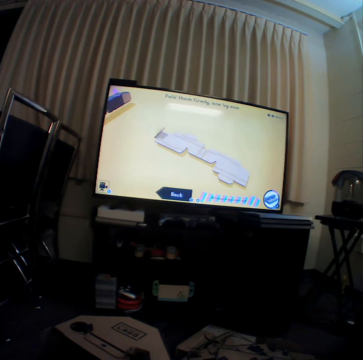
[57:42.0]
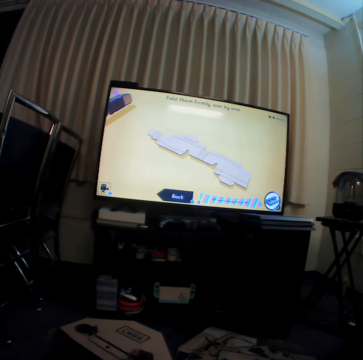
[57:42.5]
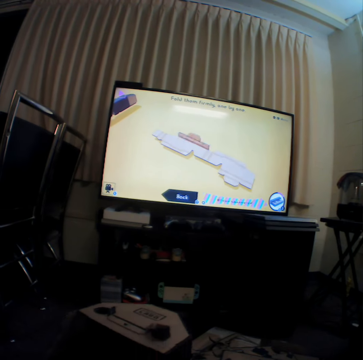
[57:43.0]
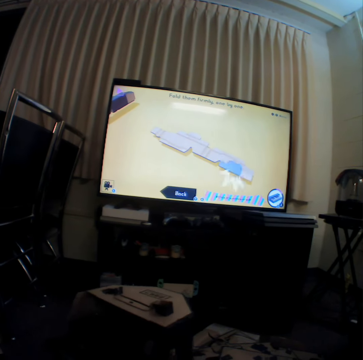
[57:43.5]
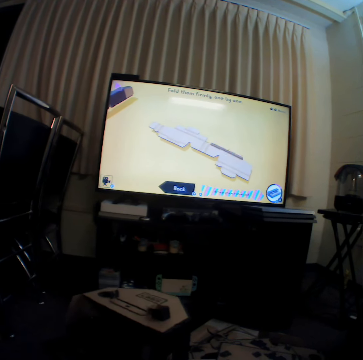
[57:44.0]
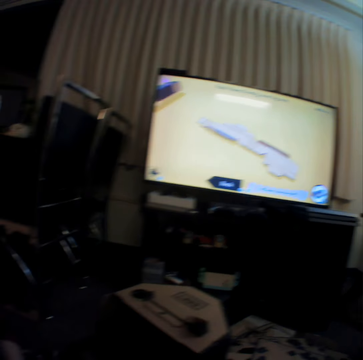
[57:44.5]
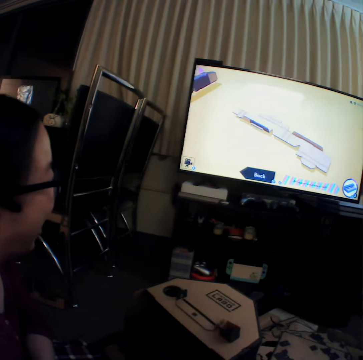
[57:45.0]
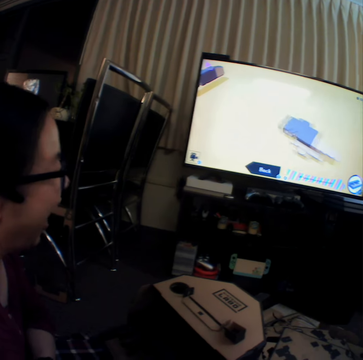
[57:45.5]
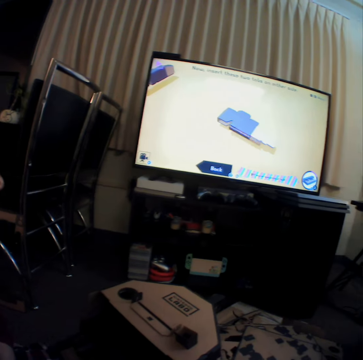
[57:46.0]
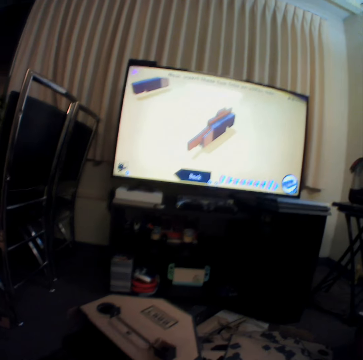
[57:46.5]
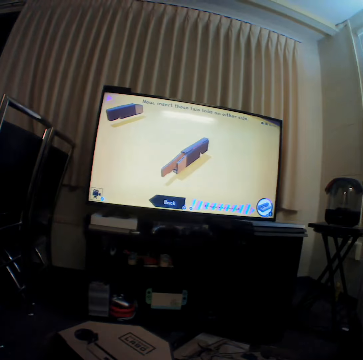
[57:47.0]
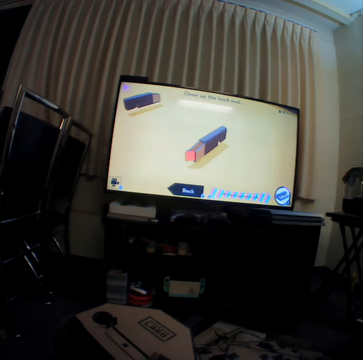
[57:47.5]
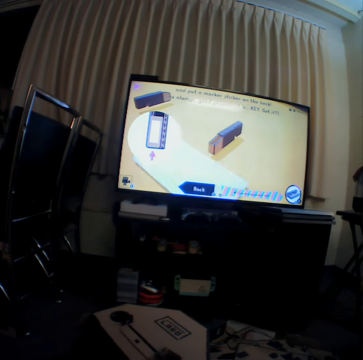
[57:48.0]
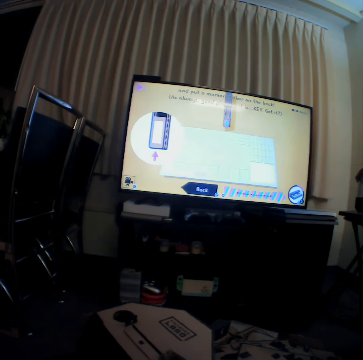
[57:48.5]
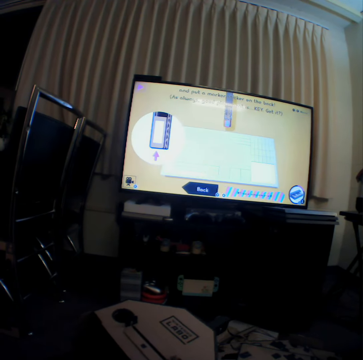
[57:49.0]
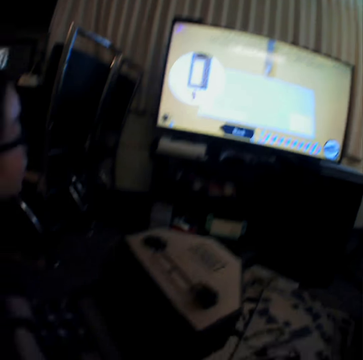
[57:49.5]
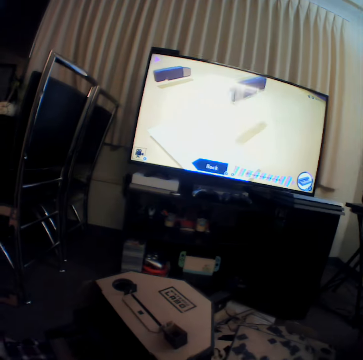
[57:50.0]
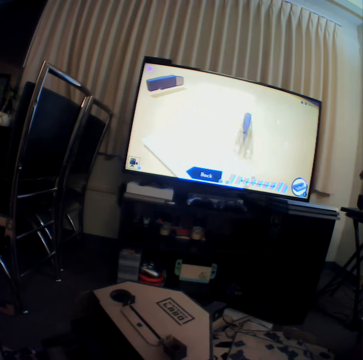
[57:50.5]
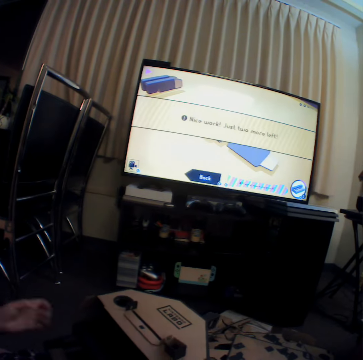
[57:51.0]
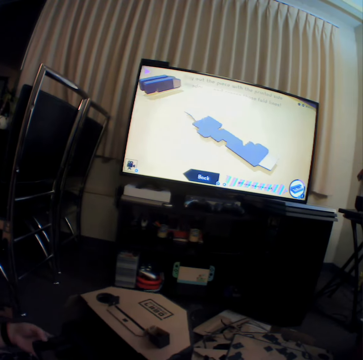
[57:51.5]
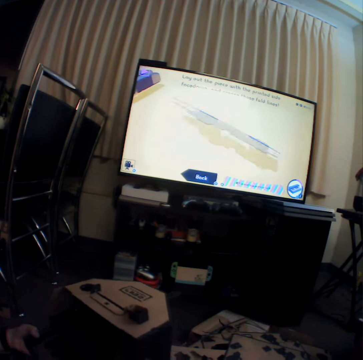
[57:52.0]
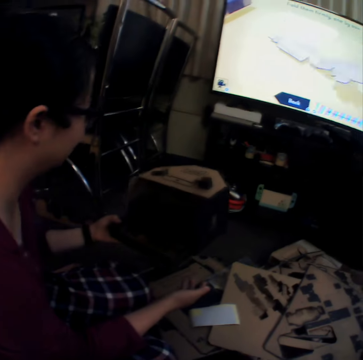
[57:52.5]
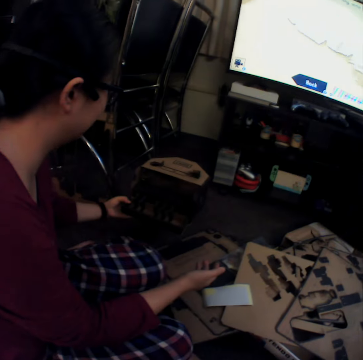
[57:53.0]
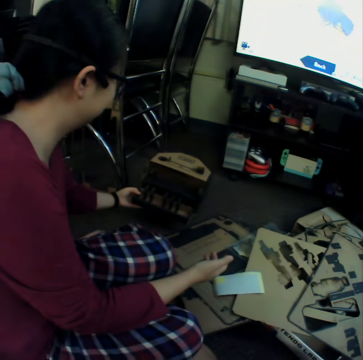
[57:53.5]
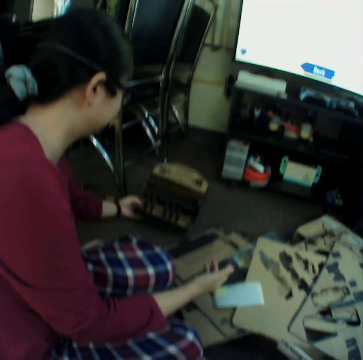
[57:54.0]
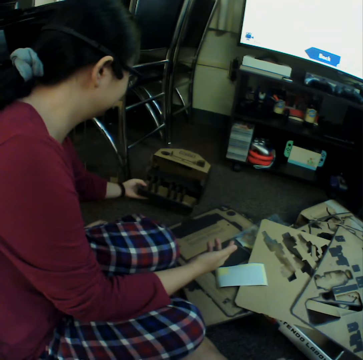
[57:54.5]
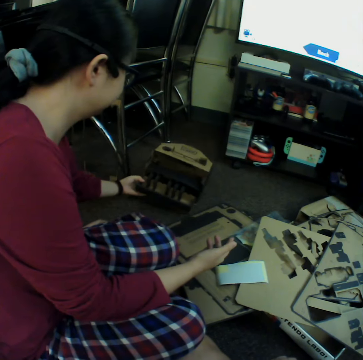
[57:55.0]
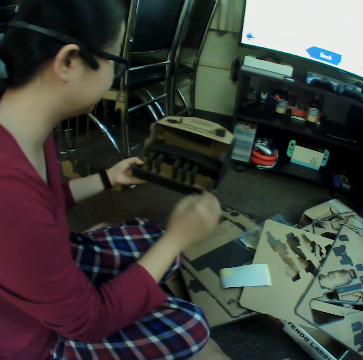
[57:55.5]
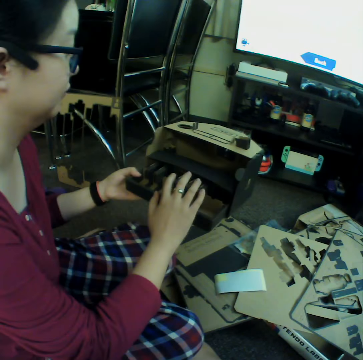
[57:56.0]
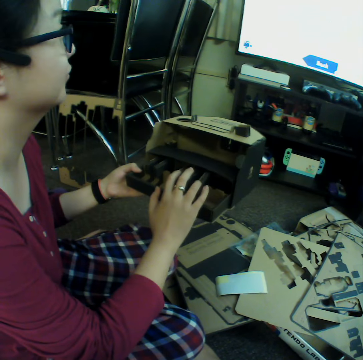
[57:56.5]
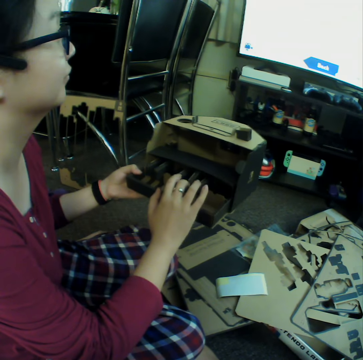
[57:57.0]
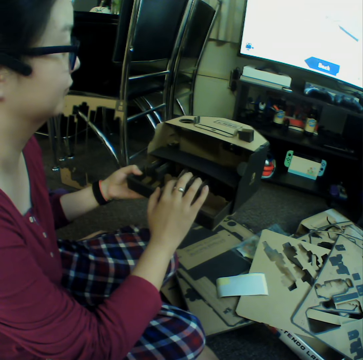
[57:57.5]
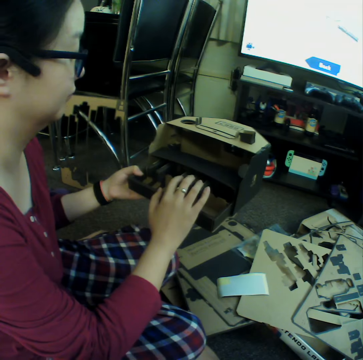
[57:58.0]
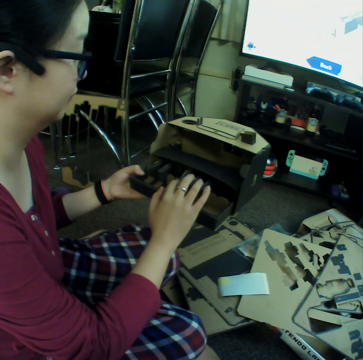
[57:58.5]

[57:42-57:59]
The camera wearer talks to a woman. They watch television. The woman talks to the camera wearer. The woman places the box on the carpet. The camera wearer talks to the woman. The woman picks up the box. The camera wearer picks the bigger piece of the puzzle up. The woman presses on a part of the box.

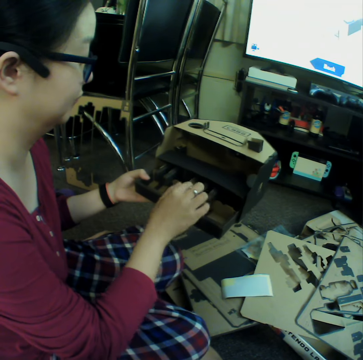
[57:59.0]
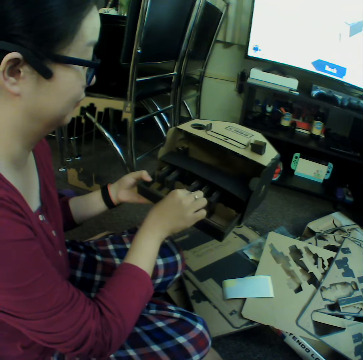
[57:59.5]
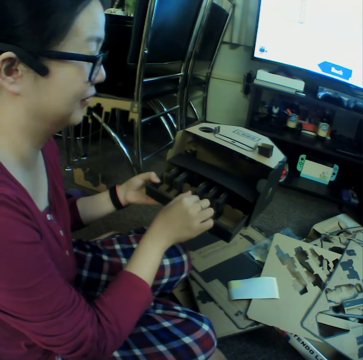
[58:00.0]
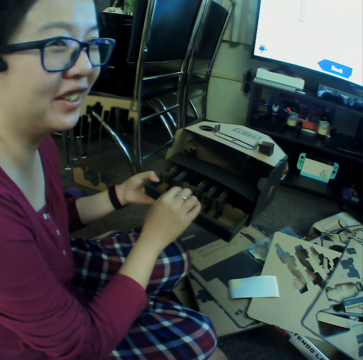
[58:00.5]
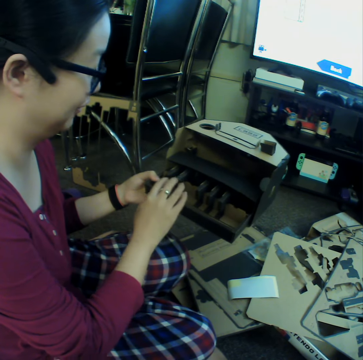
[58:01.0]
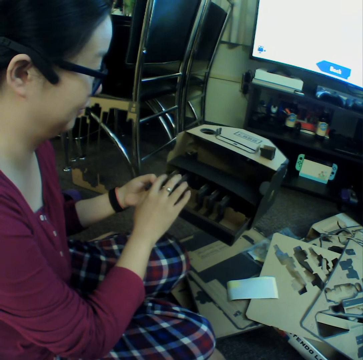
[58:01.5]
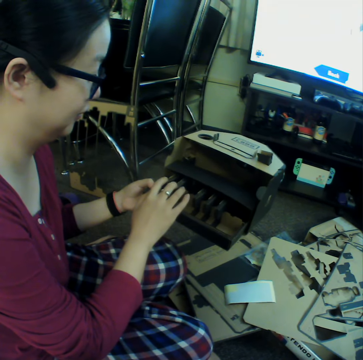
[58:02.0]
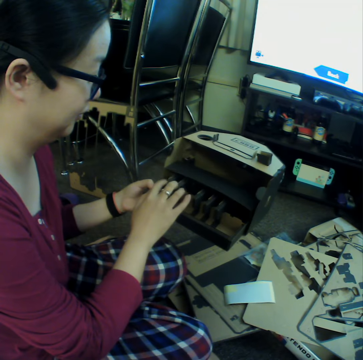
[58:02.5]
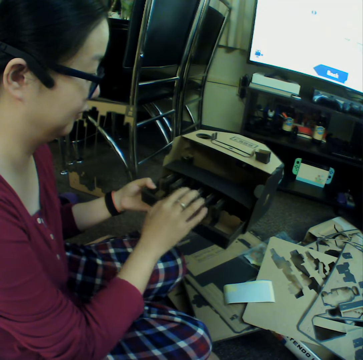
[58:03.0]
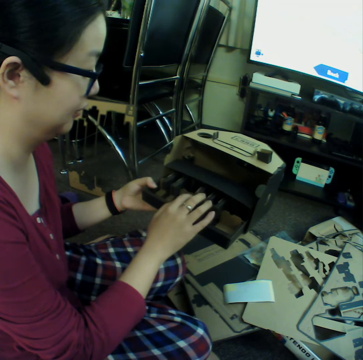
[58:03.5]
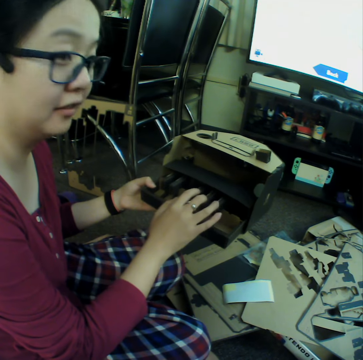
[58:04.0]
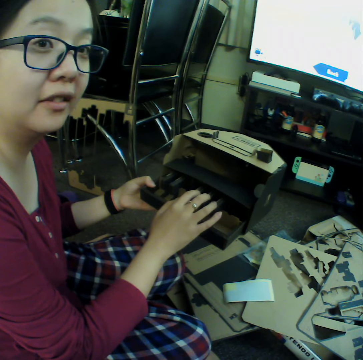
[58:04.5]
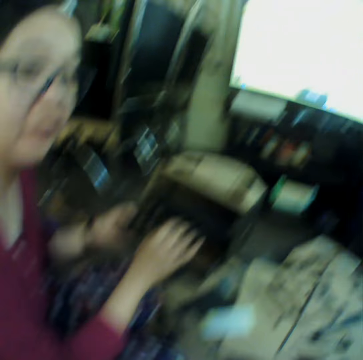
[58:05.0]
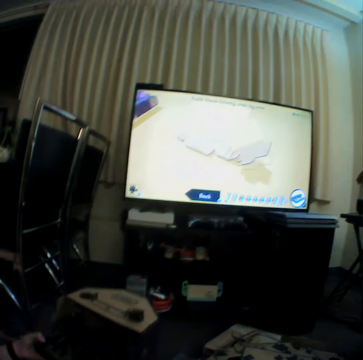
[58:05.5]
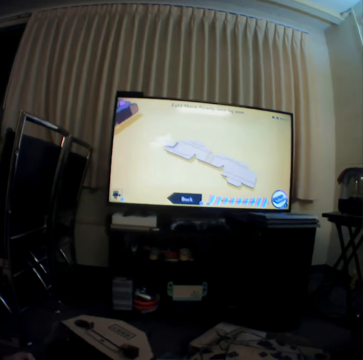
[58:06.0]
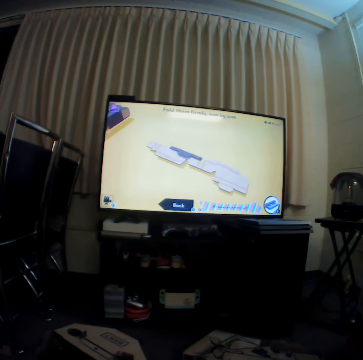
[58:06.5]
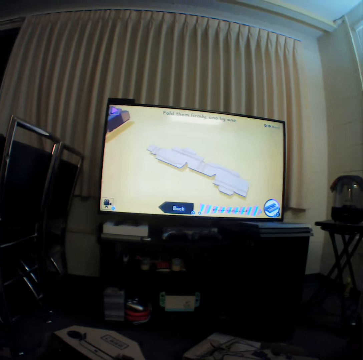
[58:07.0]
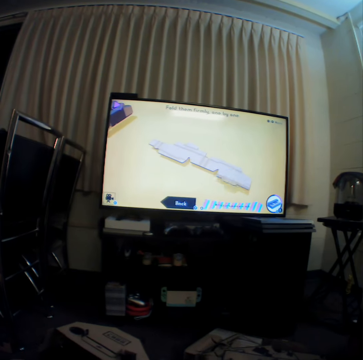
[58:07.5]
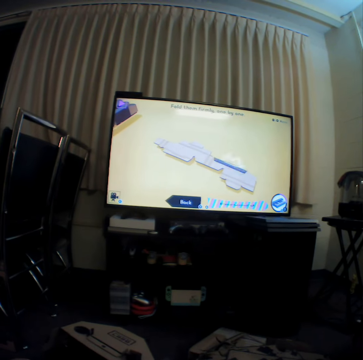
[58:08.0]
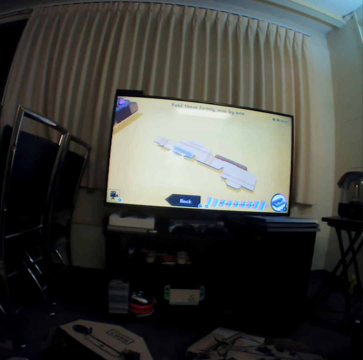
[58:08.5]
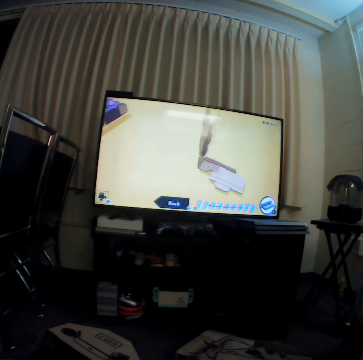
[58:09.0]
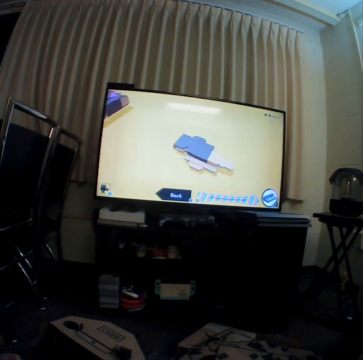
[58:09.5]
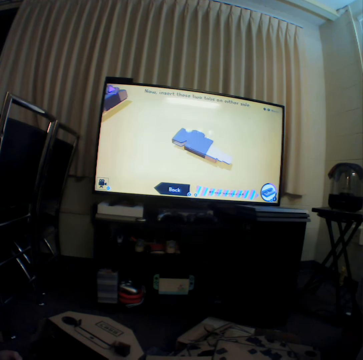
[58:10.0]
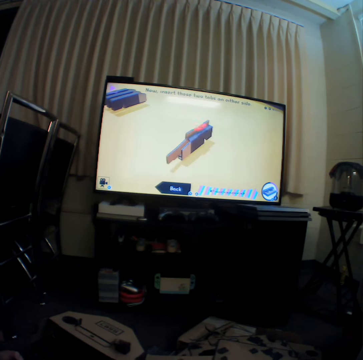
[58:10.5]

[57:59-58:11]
The camera wearer watches television.

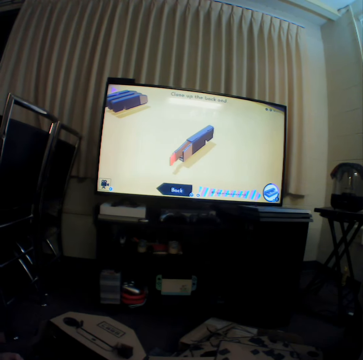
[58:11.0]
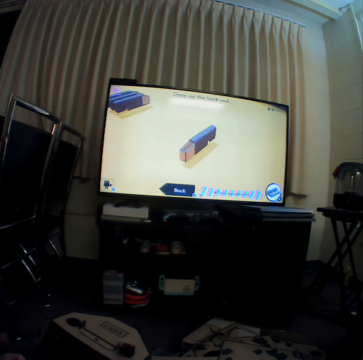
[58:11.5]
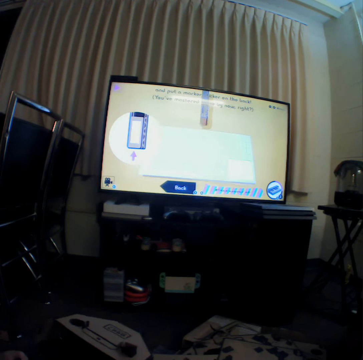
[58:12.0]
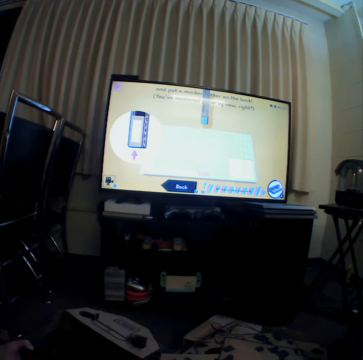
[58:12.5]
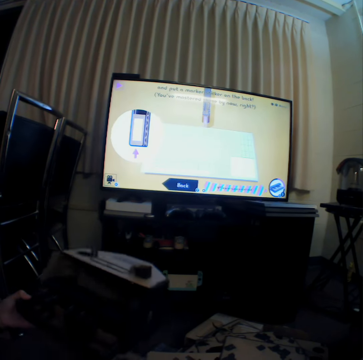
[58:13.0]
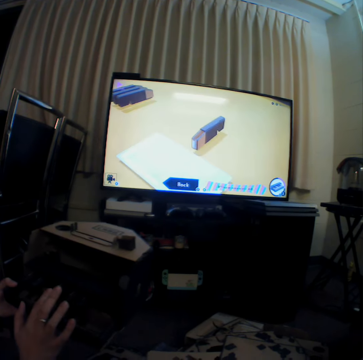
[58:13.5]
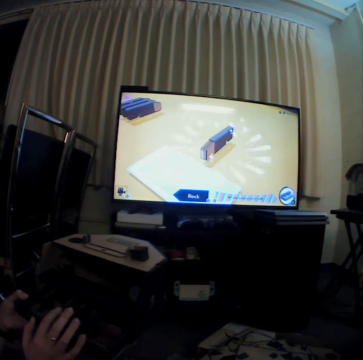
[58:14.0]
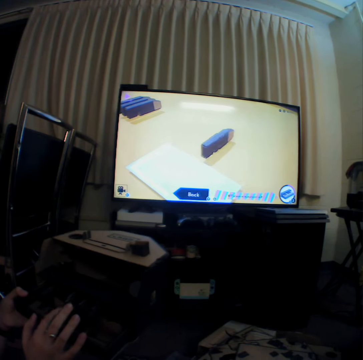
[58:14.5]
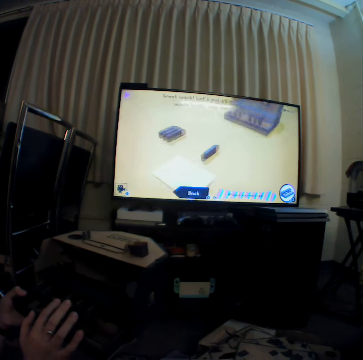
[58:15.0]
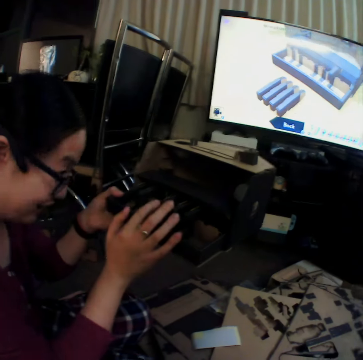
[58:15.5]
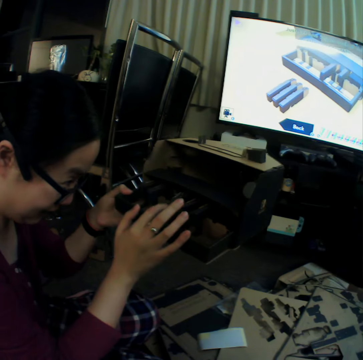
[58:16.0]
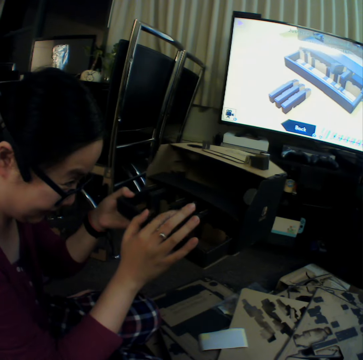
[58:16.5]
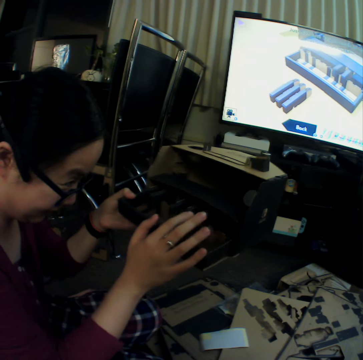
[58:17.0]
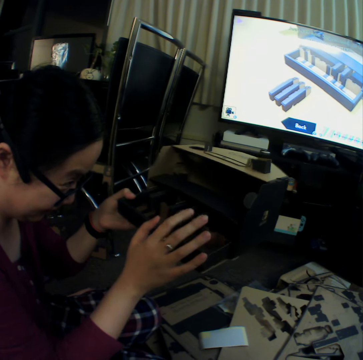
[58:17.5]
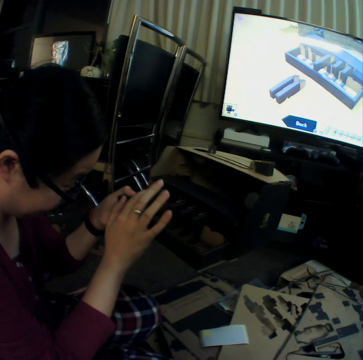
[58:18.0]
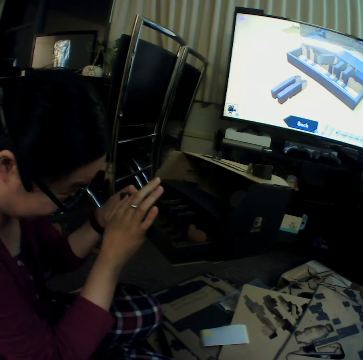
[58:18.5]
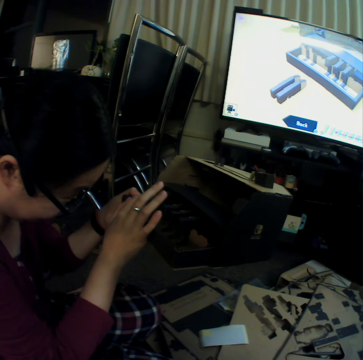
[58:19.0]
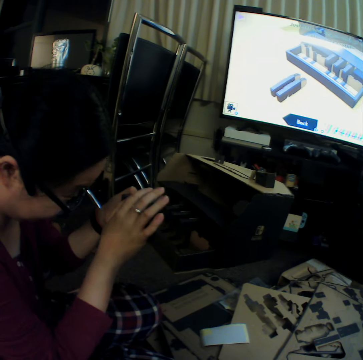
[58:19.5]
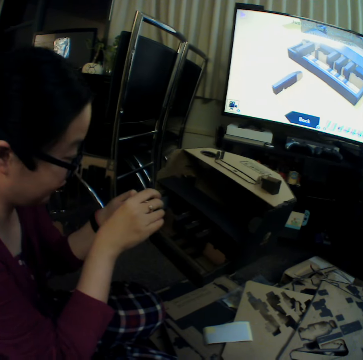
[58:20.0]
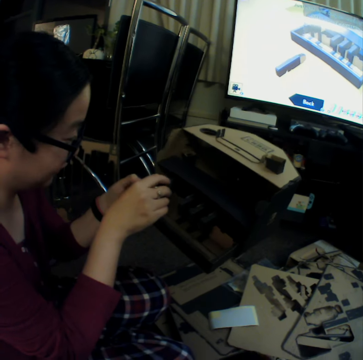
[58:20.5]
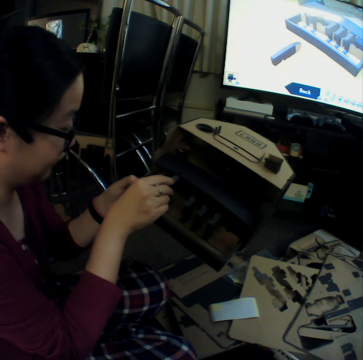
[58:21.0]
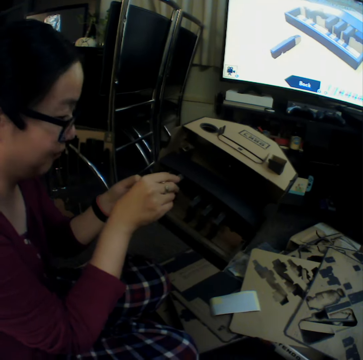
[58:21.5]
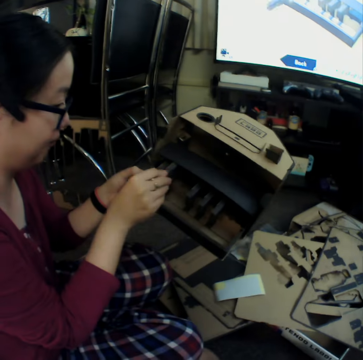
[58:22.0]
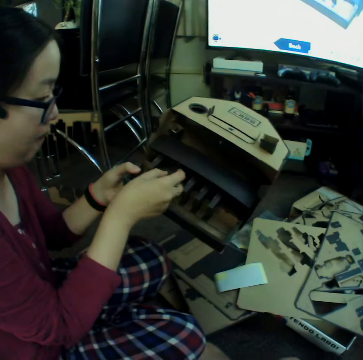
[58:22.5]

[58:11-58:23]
A woman presses on a part of the box or the piano. The woman removes the piece from the box.
